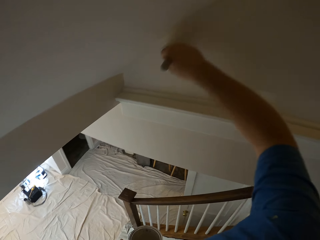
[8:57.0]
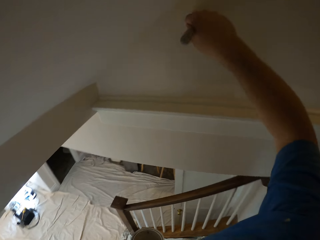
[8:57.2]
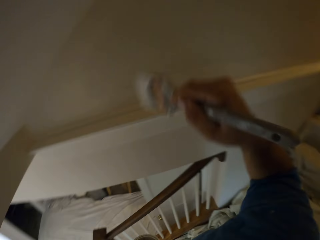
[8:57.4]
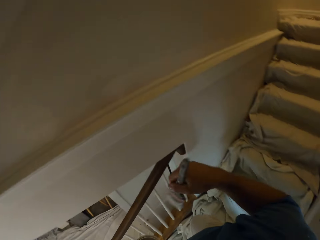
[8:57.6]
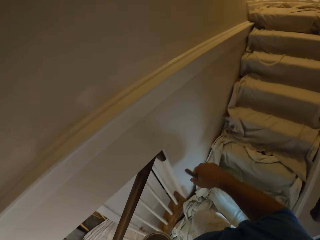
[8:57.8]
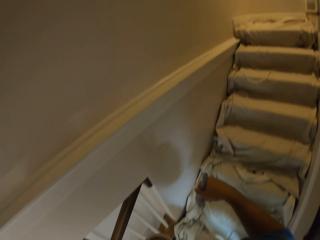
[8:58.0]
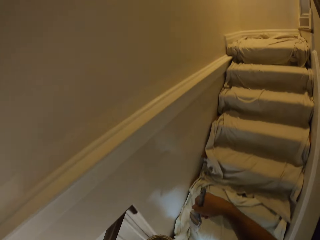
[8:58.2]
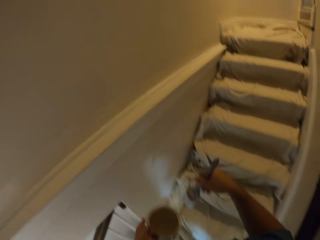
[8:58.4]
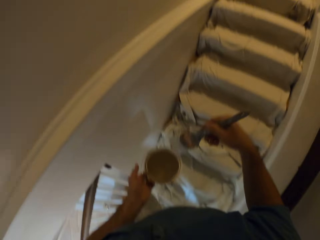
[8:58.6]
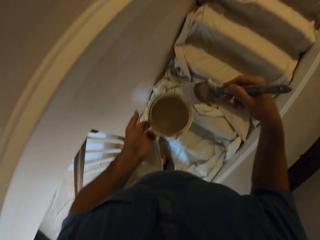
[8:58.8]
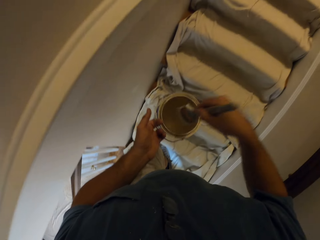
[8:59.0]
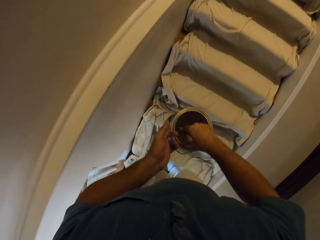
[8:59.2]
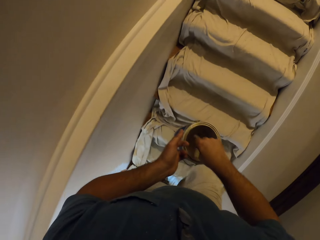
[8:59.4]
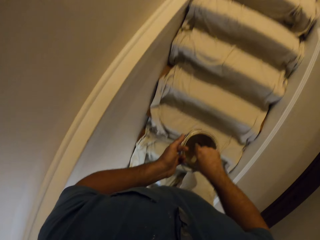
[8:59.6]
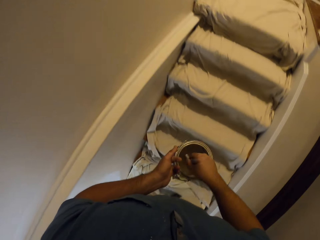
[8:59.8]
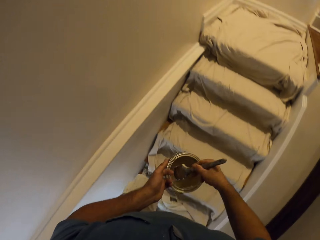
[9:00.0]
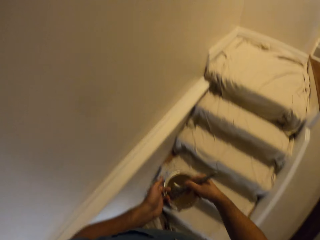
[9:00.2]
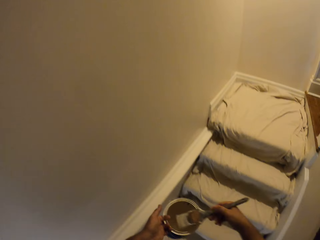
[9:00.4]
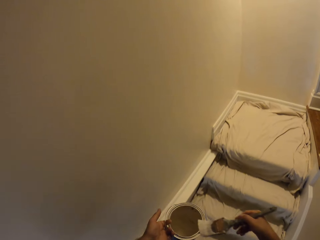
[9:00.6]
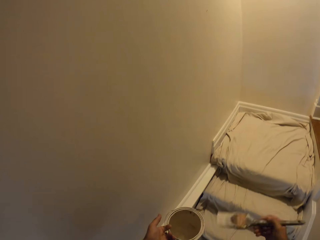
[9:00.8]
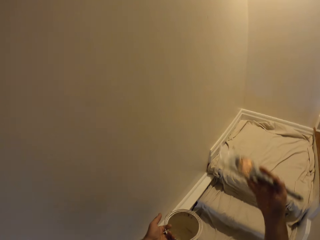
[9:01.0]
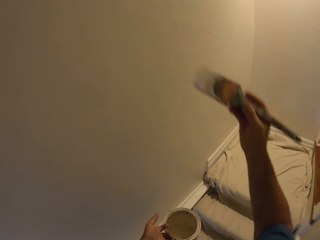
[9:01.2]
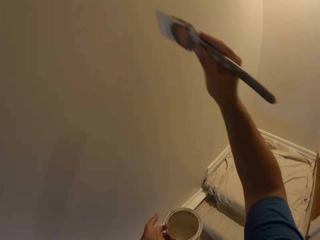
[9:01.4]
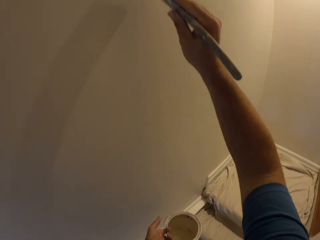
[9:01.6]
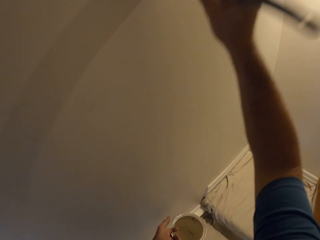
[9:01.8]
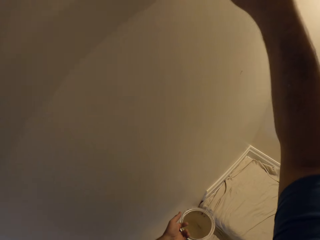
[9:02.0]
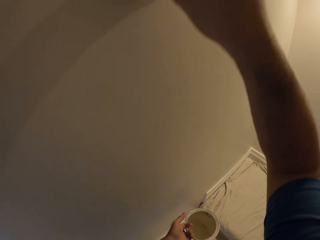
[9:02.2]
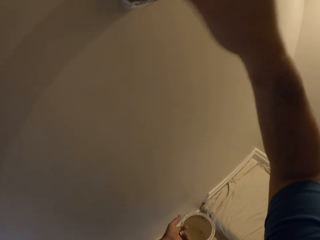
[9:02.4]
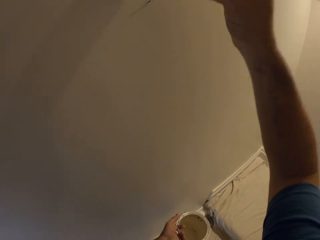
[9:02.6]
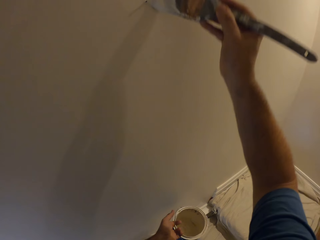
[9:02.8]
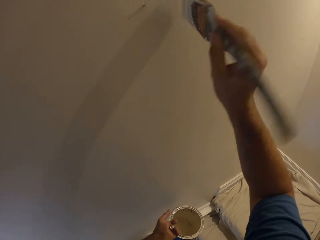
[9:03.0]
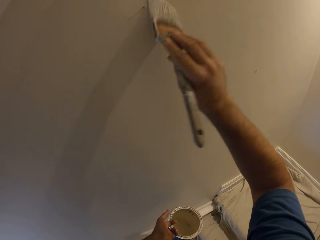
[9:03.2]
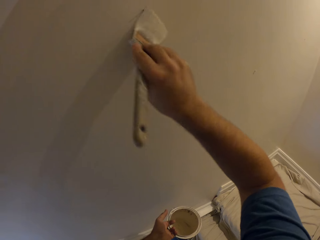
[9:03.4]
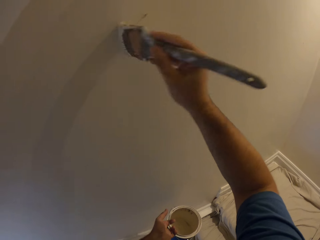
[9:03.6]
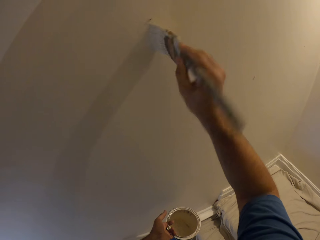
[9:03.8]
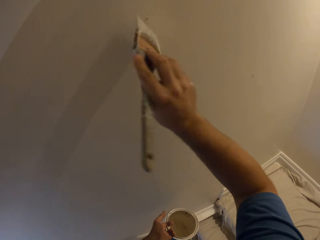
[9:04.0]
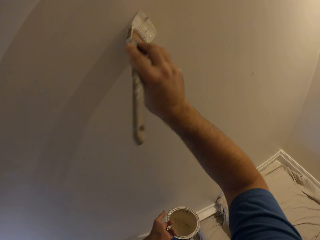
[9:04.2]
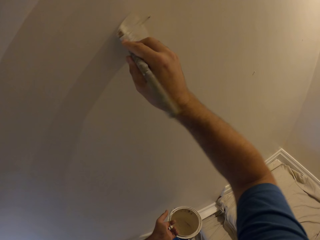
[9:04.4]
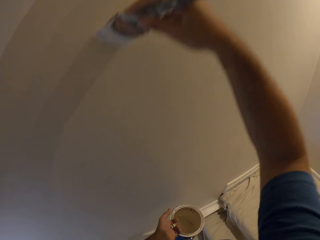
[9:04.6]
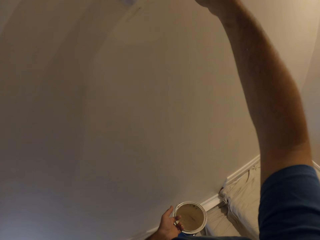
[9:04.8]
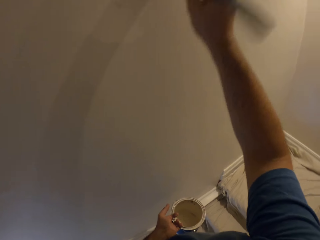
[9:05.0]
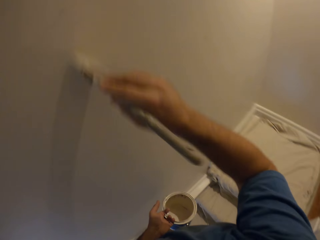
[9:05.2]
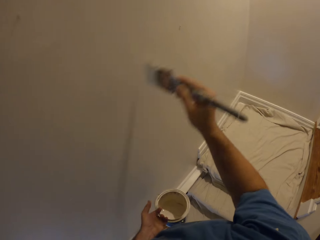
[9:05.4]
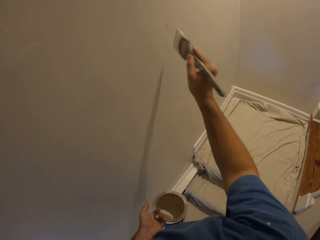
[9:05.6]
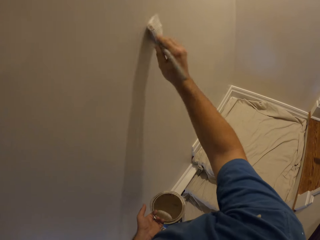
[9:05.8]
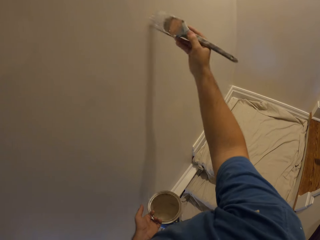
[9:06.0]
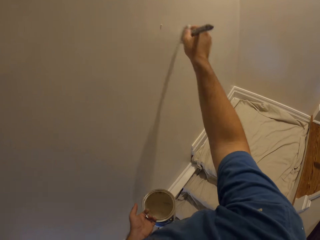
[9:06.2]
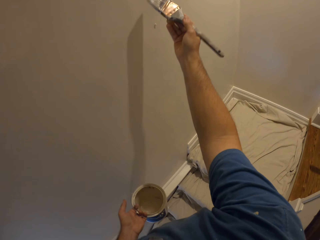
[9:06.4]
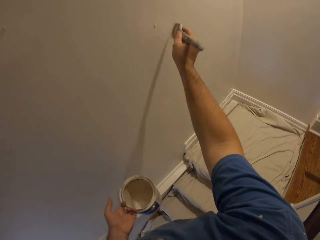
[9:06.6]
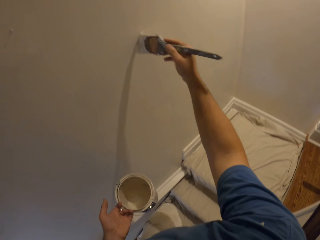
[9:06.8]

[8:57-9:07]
The camera wearer walks up the stairs. They take some paint from the paint can with the paint brush. They paint the wall with the paint brush.

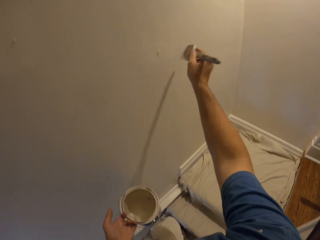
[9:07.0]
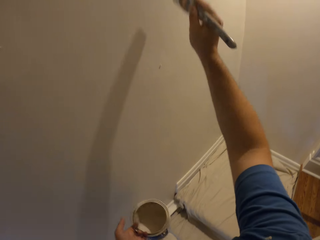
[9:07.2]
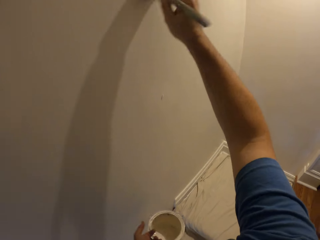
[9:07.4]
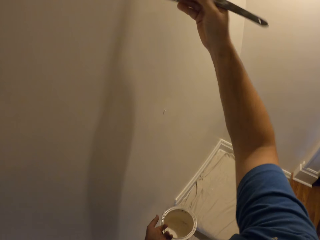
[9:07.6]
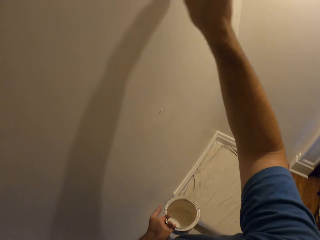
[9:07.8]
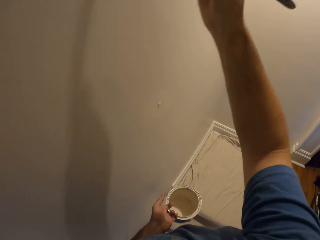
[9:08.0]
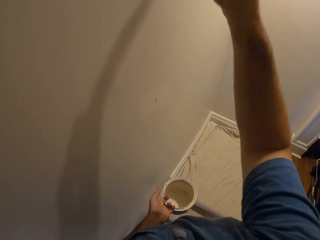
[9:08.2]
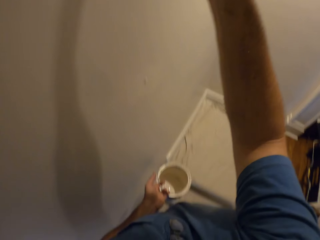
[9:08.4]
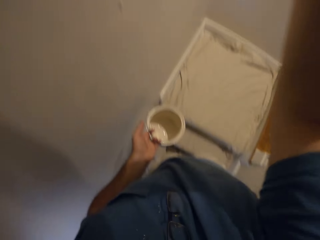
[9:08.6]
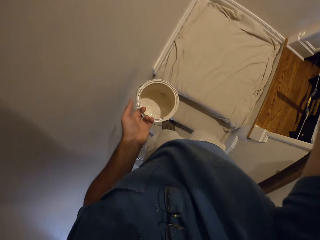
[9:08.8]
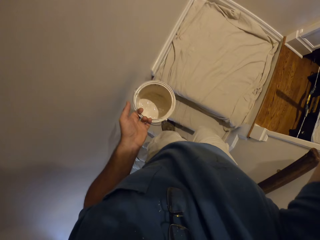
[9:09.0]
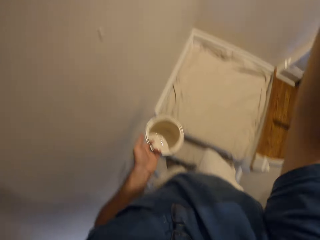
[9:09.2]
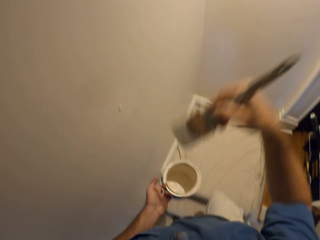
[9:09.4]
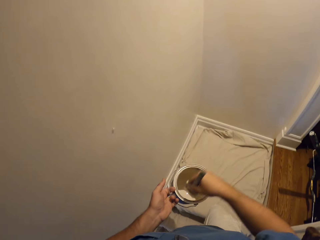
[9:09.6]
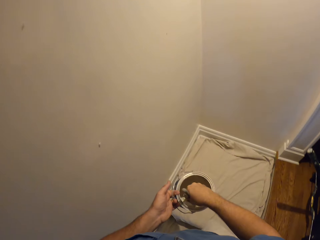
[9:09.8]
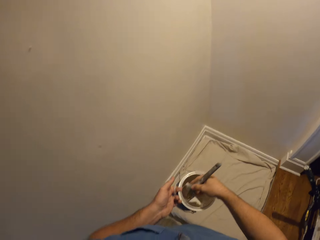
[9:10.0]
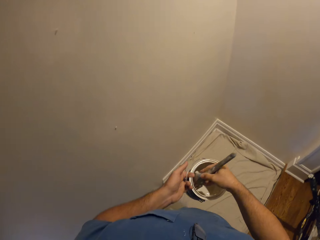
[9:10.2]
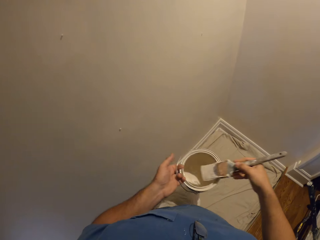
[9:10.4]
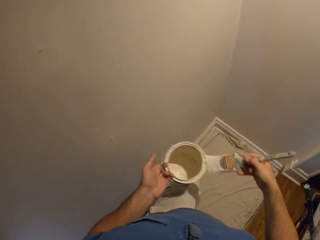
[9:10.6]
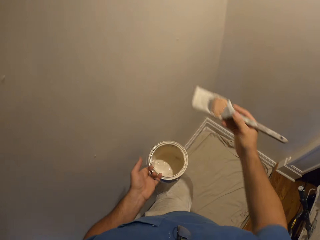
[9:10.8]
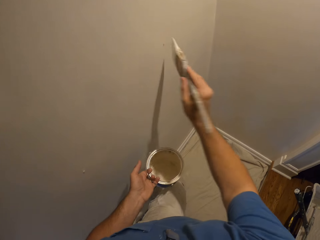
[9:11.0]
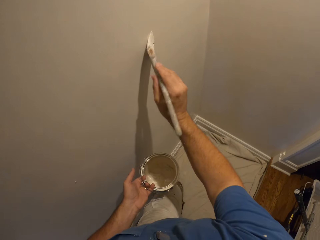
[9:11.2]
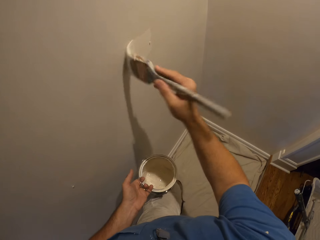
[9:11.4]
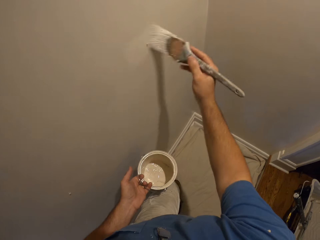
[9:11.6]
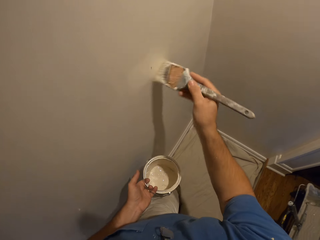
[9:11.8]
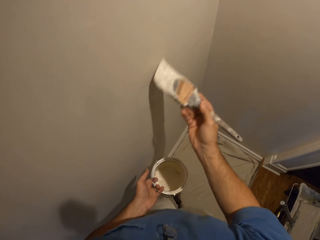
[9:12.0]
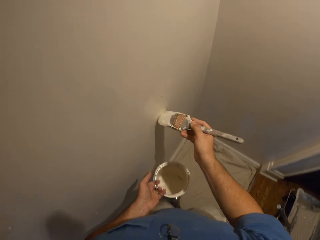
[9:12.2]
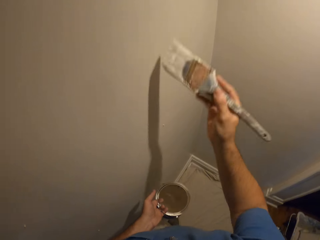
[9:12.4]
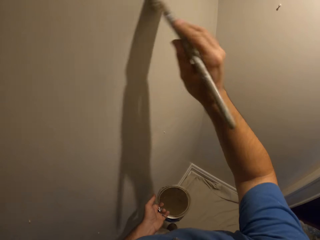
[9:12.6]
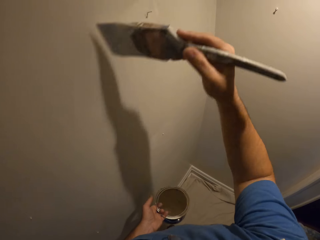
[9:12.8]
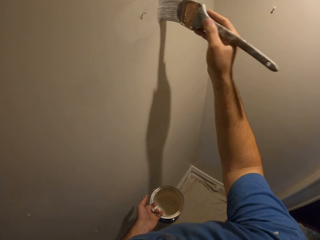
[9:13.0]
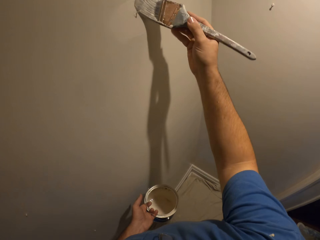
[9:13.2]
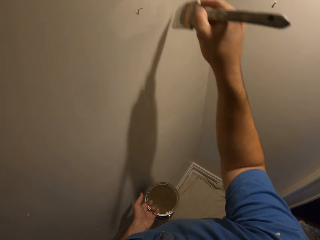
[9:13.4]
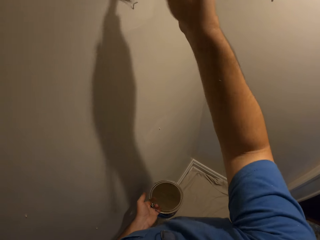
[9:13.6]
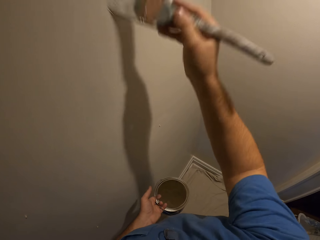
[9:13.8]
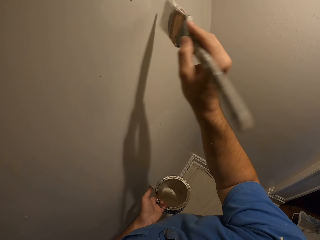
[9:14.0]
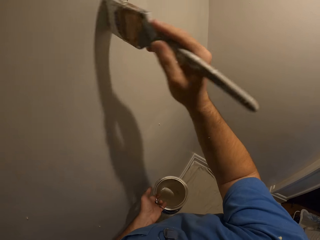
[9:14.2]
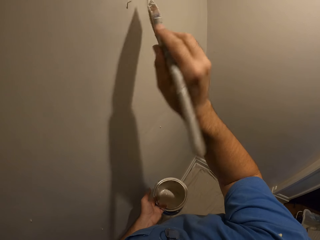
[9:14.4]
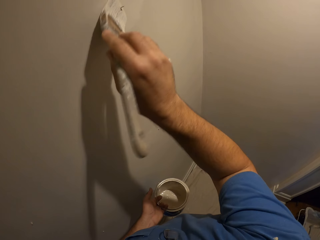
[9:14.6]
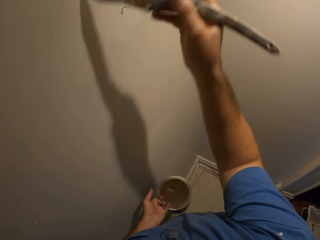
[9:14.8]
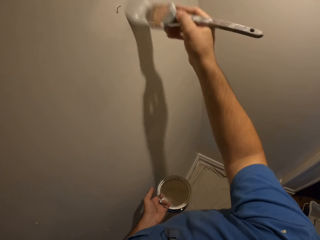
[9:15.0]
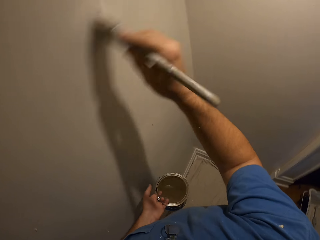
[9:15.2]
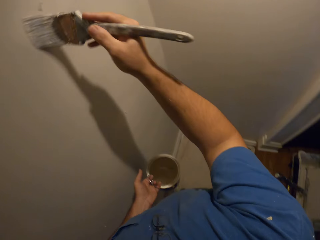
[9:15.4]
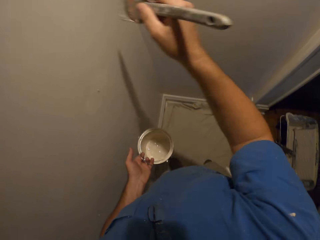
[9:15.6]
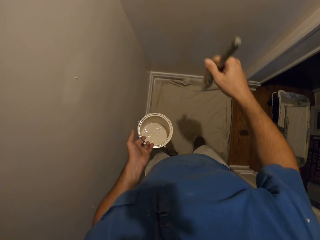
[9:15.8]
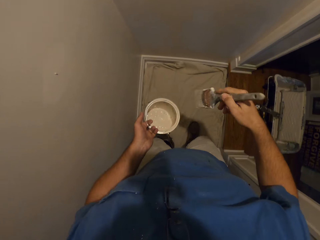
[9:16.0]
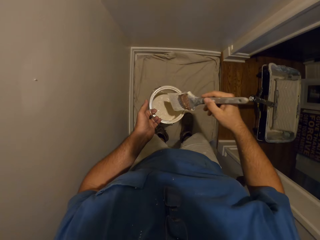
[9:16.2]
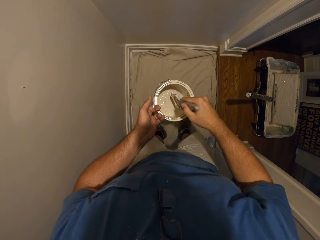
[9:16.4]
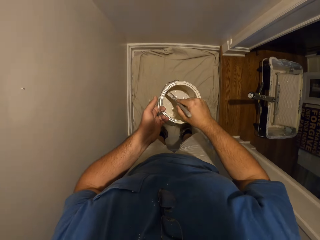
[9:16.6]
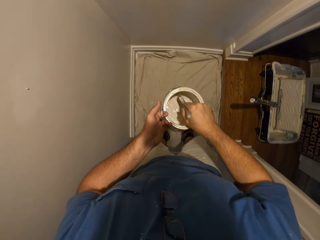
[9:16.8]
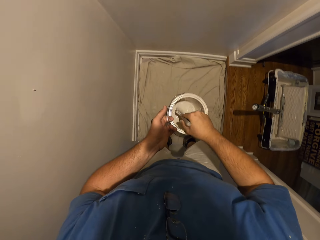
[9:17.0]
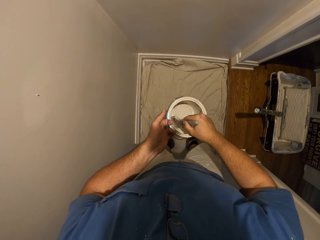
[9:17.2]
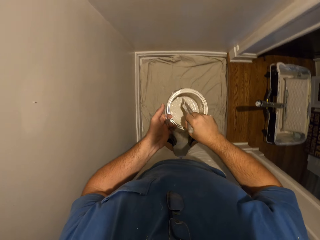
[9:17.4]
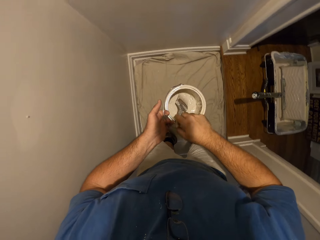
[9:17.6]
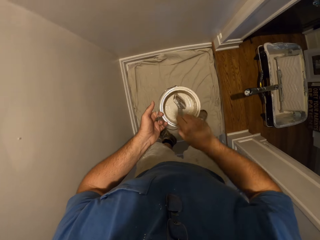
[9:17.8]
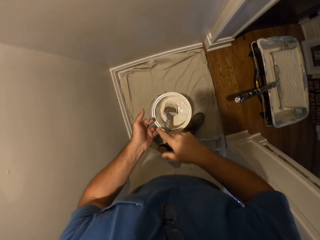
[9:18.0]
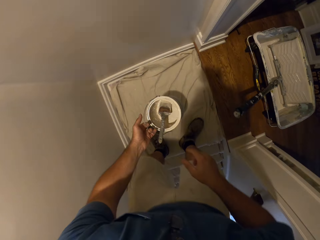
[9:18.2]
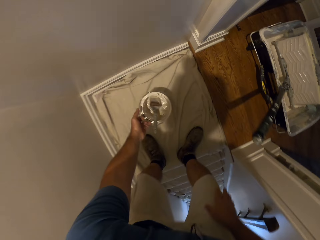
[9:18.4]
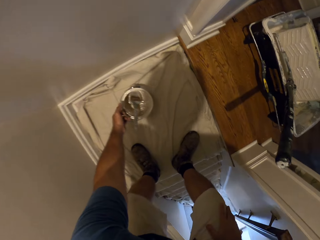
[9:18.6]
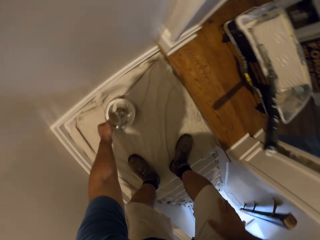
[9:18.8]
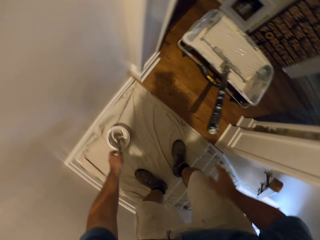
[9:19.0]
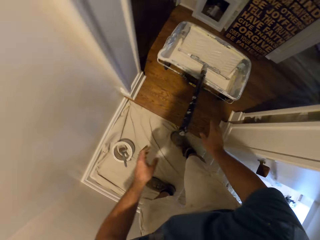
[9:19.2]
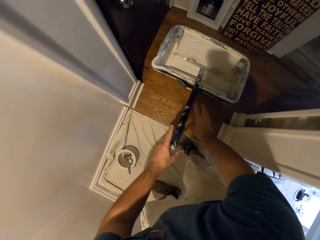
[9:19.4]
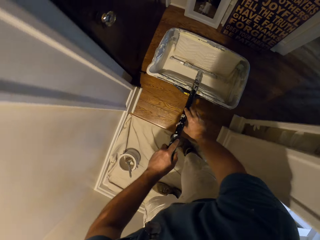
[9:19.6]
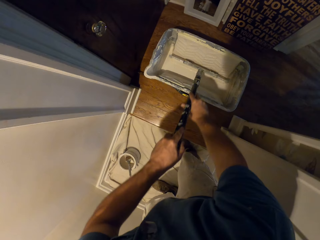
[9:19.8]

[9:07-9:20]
The camera wearer takes some paint from the paint can with the paint brush. They move up the stairs. They paint the wall with the paint brush. They walk up the stairs. They dip the paint brush into the bucket of paint. They drop the bucket of paint on the floor. They grab the paint roller.
